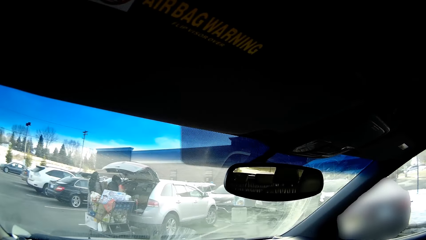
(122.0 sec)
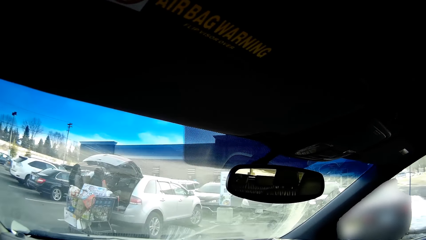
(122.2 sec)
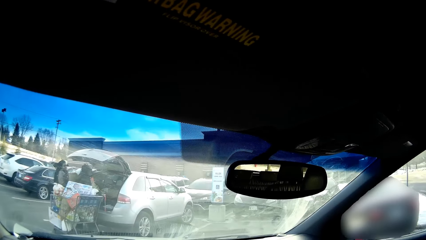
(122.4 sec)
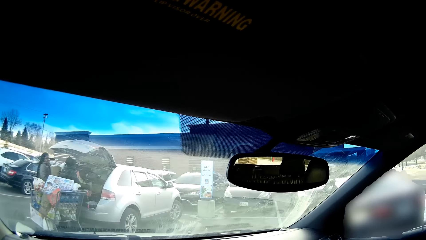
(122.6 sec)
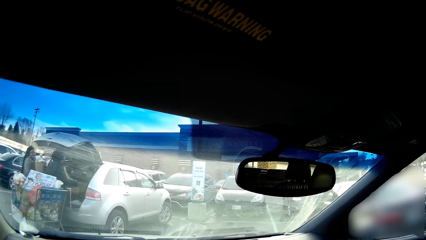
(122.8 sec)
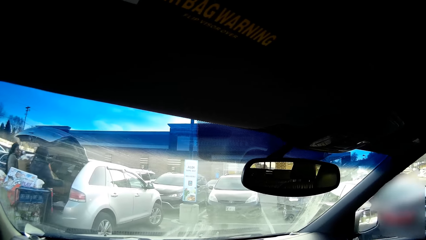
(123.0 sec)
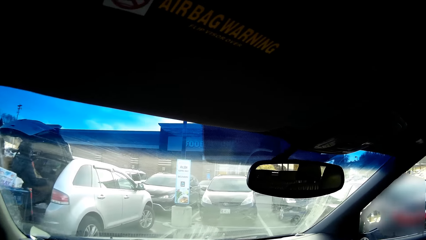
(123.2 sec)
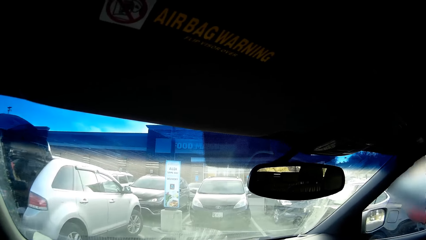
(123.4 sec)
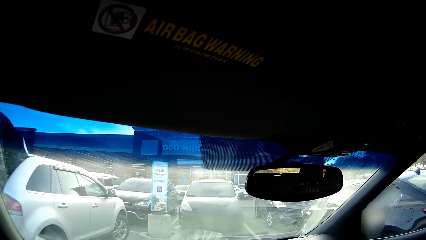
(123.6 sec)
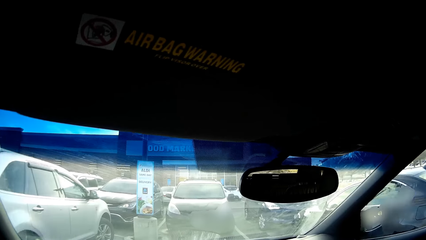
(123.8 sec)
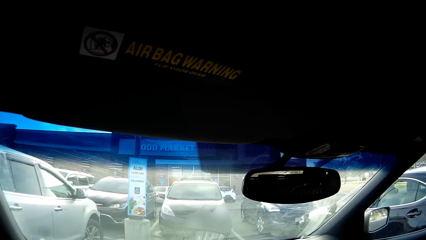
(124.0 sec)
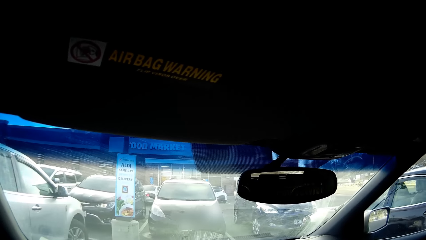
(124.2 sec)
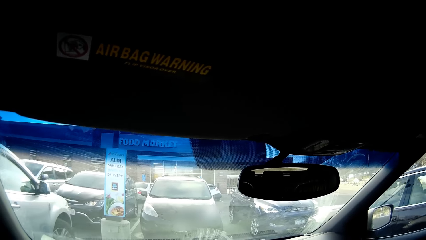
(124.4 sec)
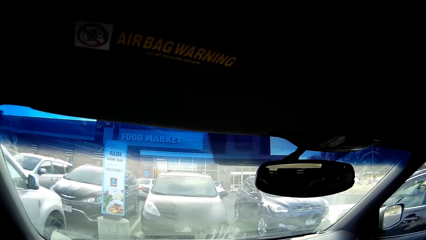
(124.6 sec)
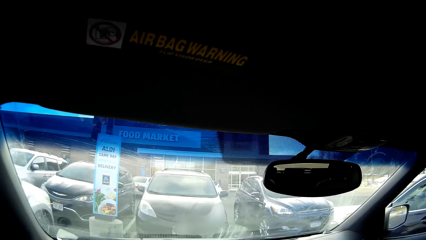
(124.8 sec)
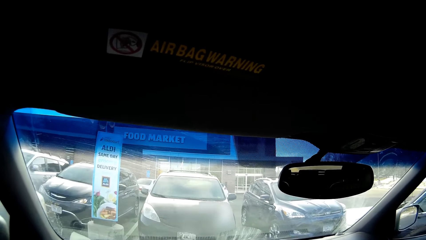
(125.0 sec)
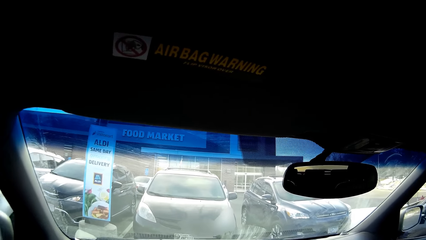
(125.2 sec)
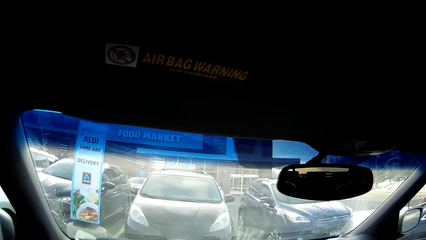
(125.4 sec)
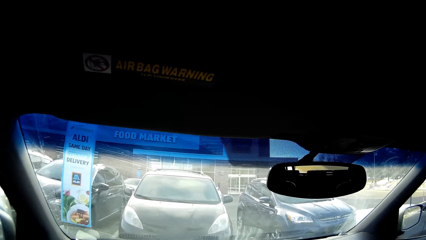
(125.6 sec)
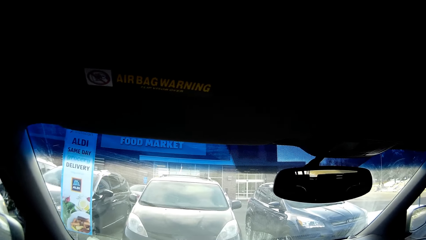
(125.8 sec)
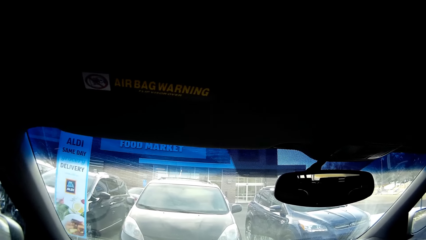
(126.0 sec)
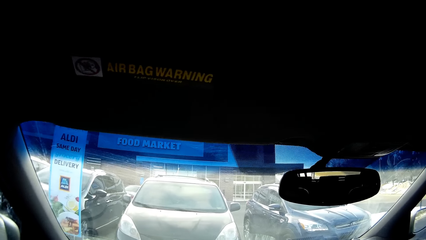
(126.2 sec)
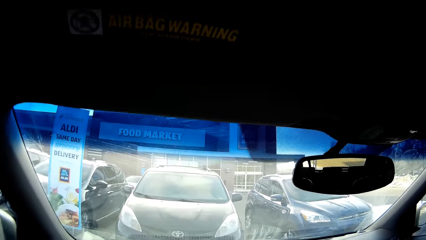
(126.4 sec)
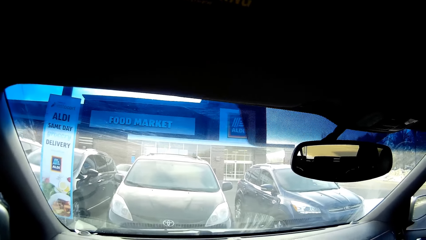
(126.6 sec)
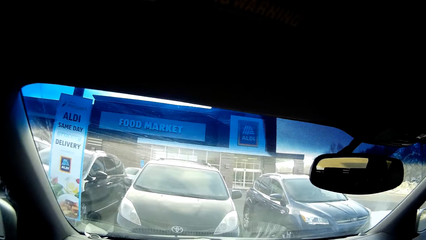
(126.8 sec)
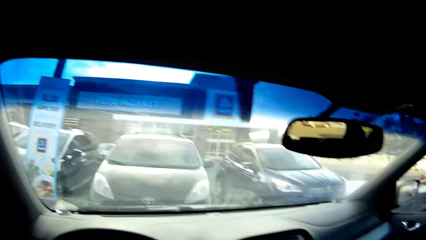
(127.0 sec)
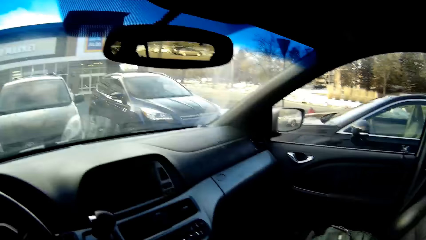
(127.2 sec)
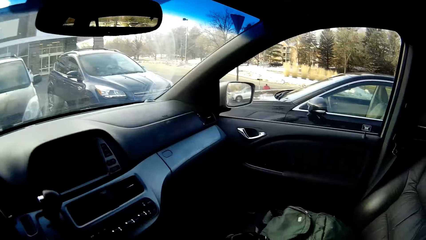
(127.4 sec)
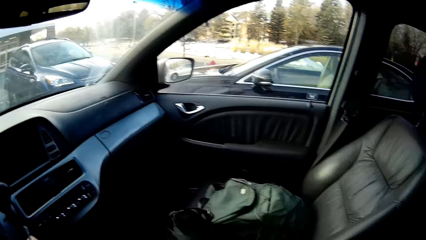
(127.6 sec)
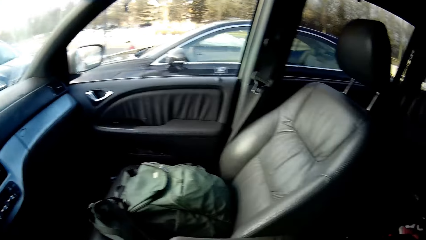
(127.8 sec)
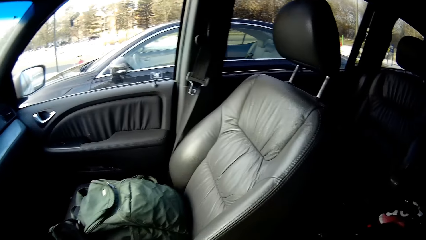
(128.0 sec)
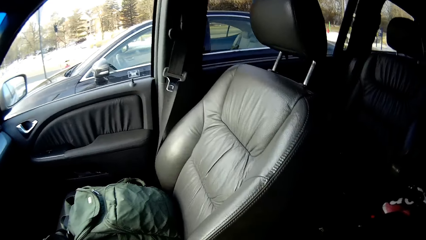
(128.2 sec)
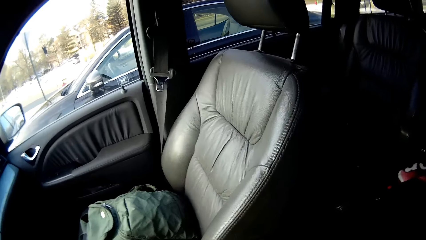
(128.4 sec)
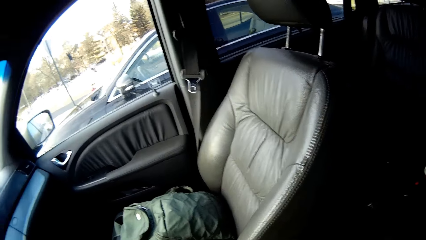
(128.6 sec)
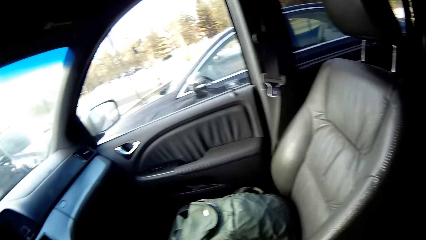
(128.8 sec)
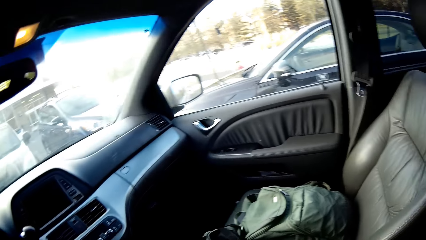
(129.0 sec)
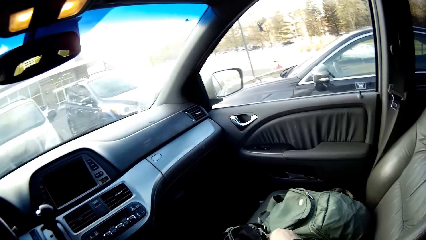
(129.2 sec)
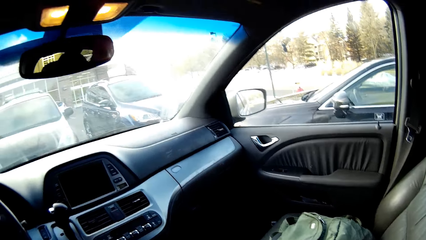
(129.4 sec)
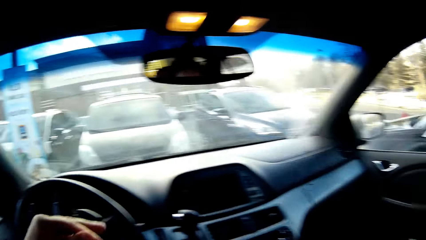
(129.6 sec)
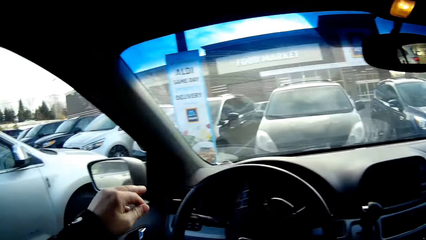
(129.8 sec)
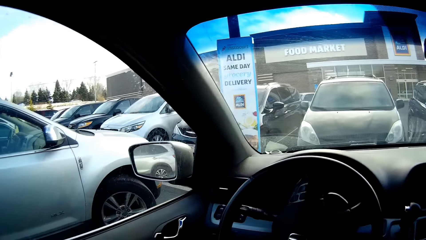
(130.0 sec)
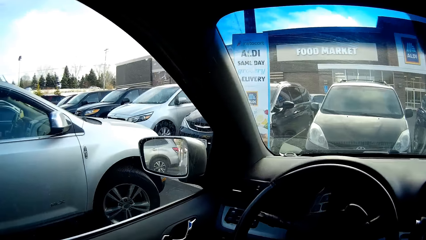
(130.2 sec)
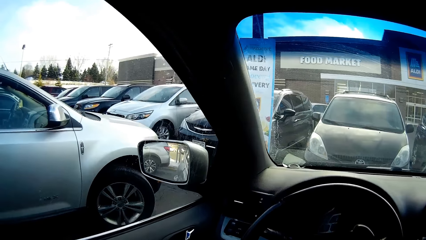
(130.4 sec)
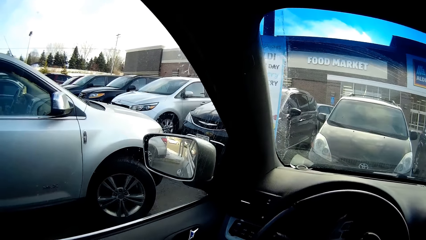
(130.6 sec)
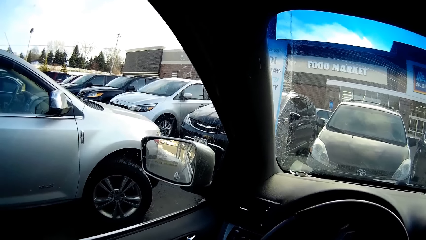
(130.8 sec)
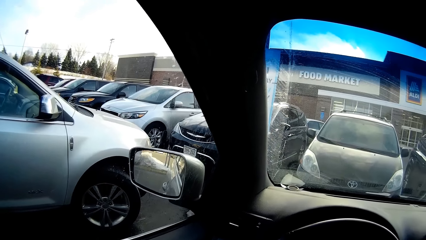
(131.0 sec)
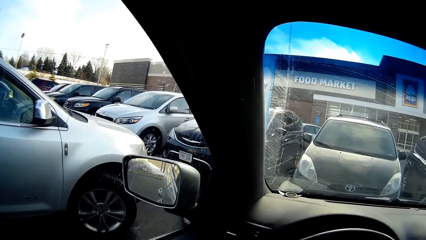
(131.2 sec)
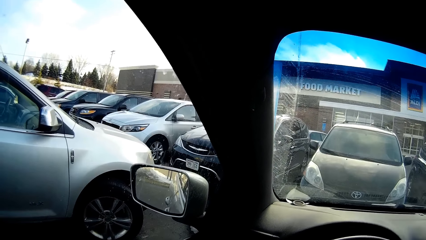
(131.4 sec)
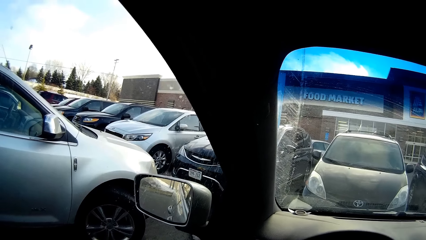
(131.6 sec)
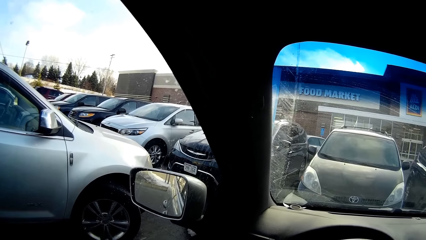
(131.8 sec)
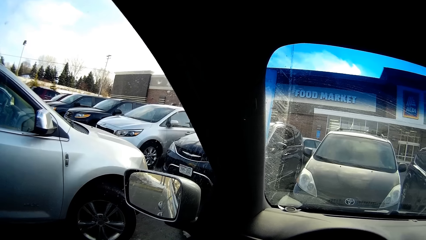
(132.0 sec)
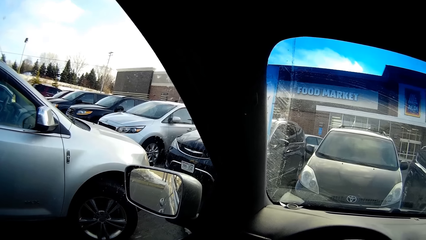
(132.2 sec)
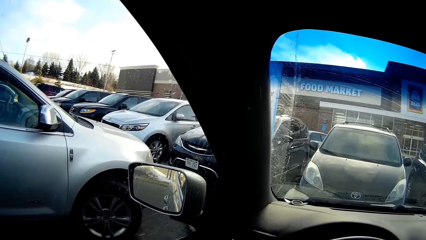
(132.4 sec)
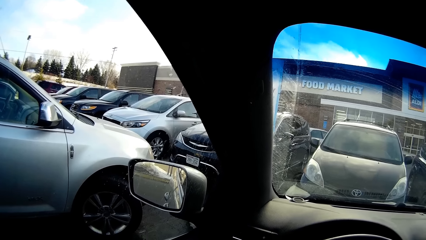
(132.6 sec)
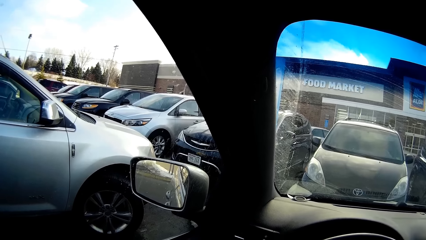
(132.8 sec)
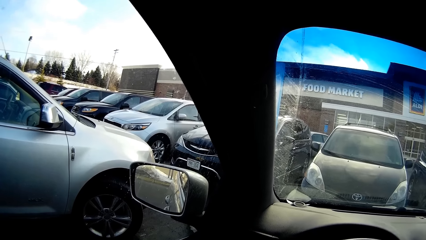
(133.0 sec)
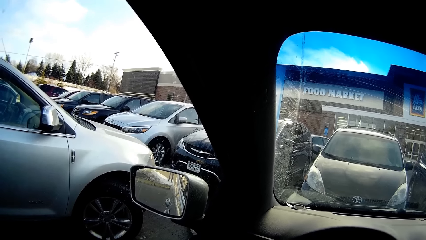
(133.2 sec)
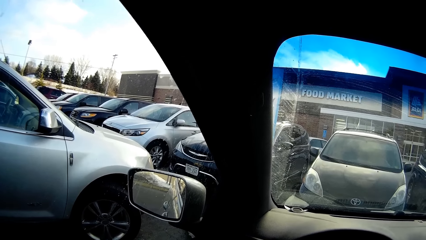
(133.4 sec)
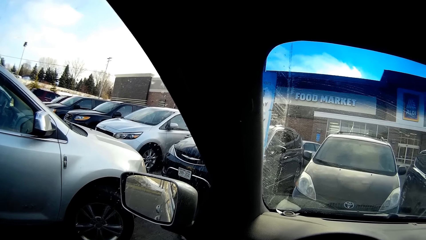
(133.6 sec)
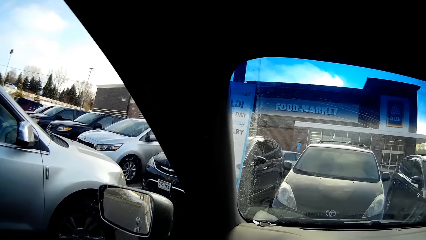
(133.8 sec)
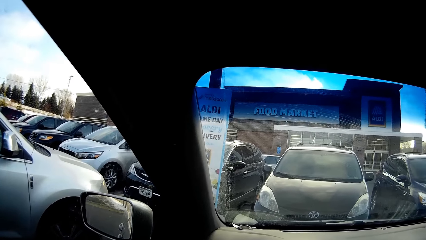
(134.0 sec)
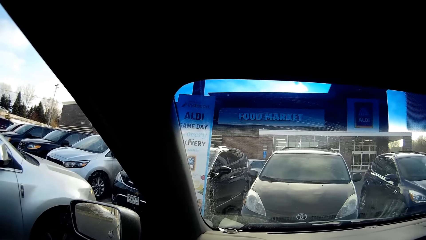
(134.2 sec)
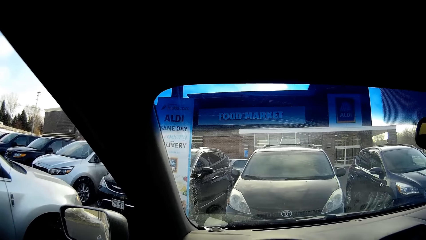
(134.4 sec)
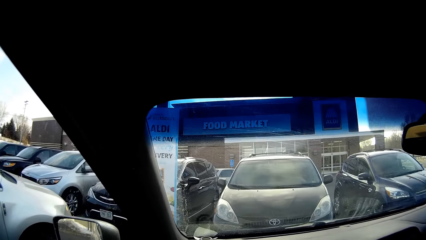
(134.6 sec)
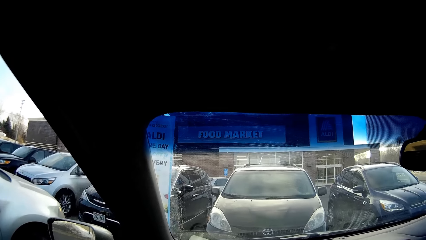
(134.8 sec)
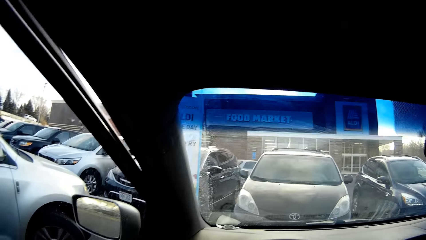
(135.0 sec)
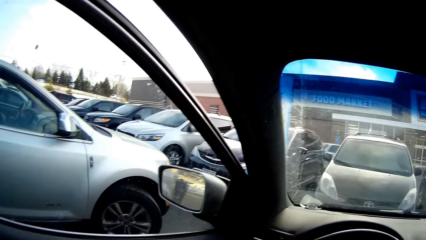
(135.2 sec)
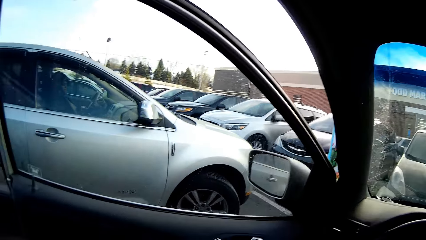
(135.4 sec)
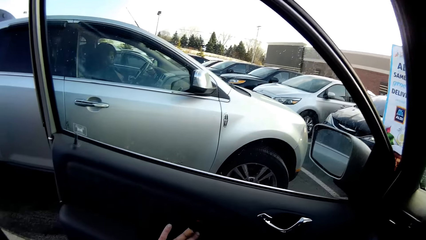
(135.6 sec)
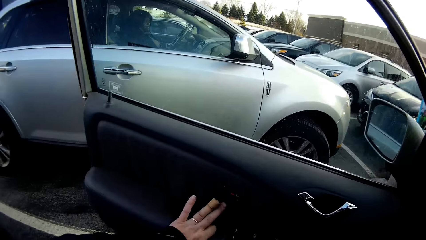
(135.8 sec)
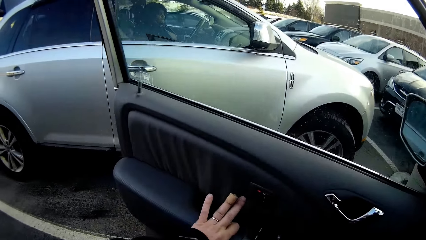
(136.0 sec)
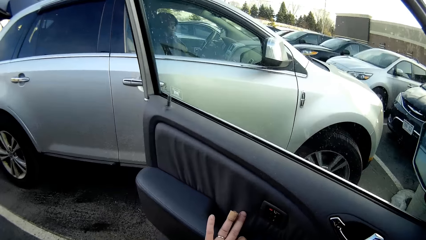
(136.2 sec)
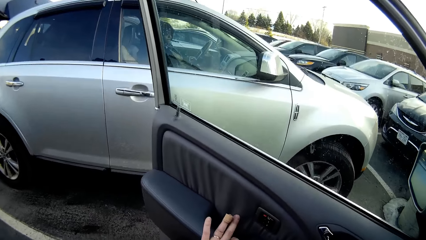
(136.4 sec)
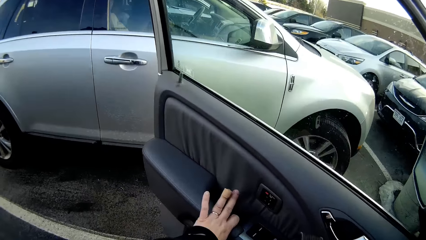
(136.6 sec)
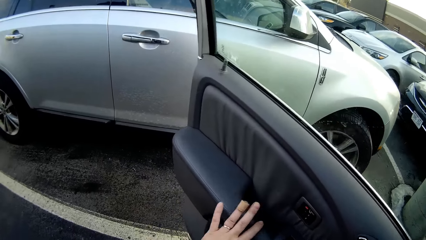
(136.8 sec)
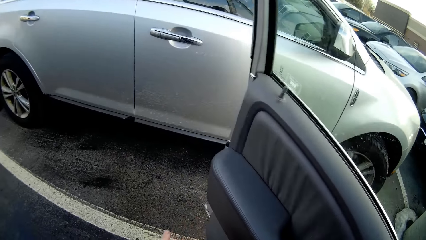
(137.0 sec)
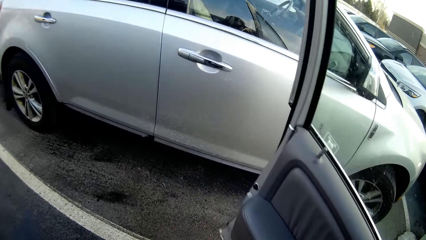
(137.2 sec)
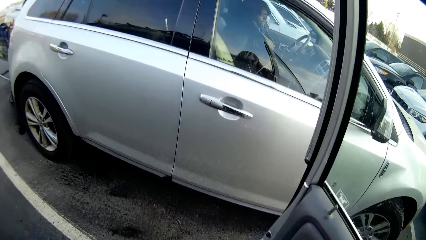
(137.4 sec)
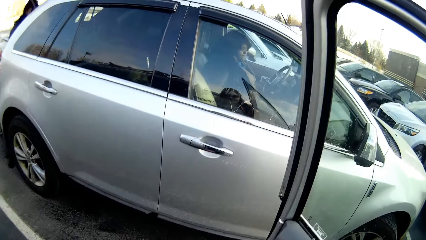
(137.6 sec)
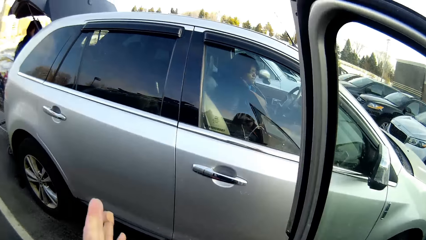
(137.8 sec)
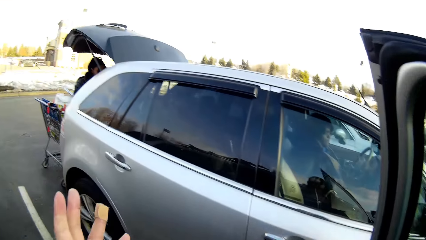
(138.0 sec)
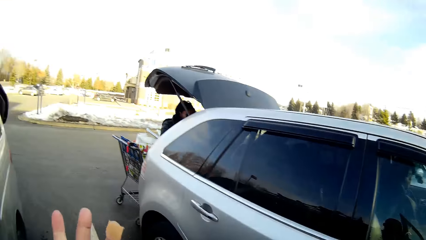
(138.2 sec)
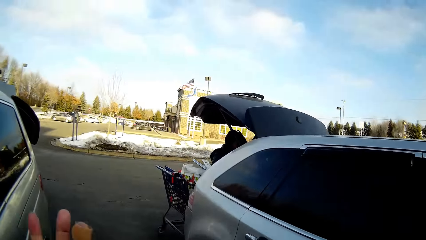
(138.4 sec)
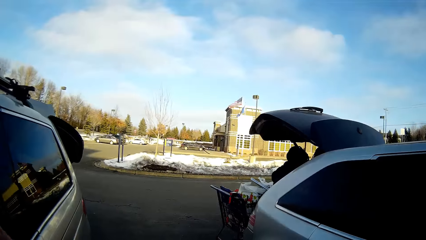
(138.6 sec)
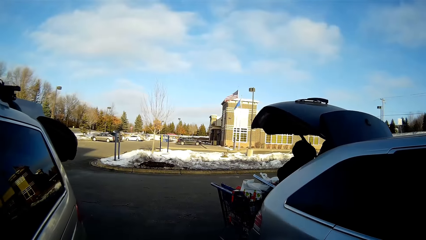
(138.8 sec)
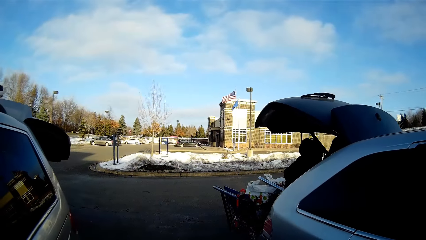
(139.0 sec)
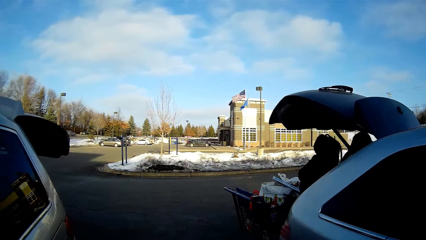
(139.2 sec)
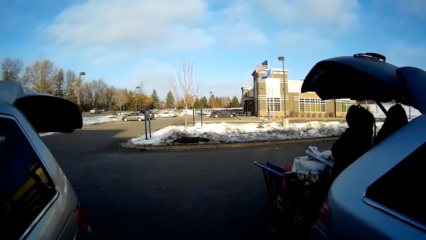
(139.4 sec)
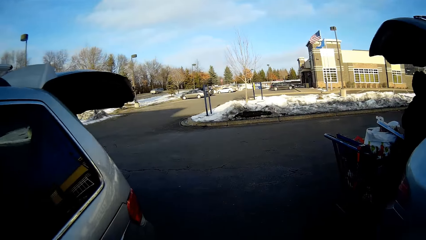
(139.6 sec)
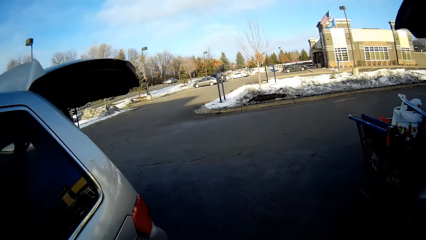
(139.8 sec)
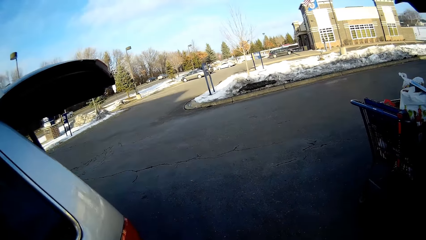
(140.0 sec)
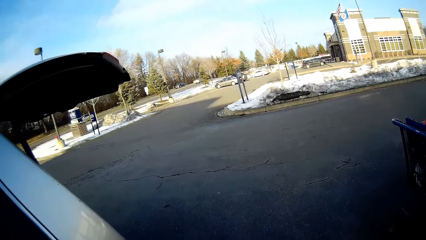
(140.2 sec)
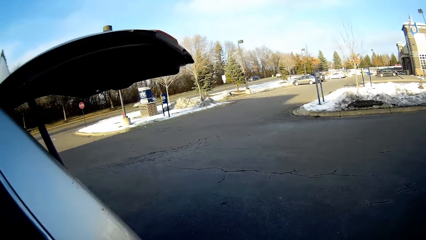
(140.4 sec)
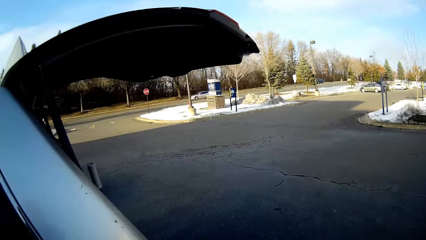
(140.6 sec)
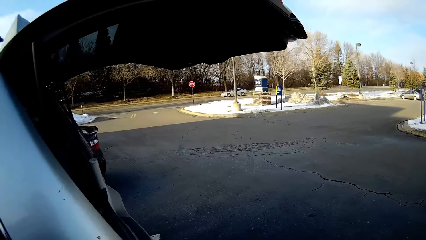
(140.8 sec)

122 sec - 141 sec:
The camera wearer parks the car. They look around. They look around again. They open the car door, descend the car and walk on the road. They turn around. A person and another person put items in the car's trunk.
